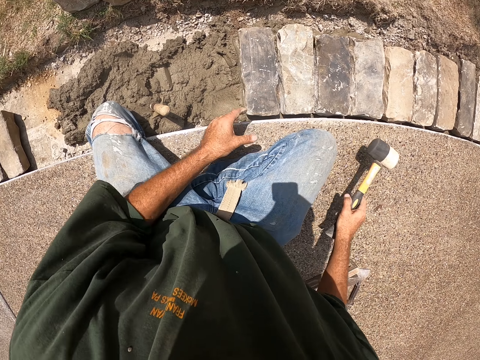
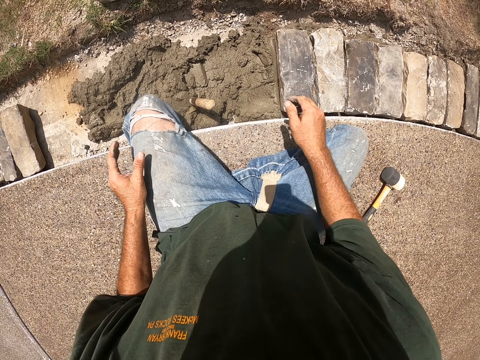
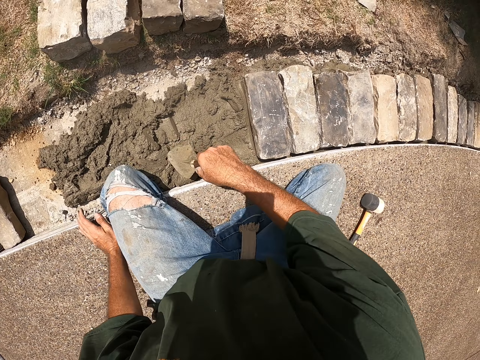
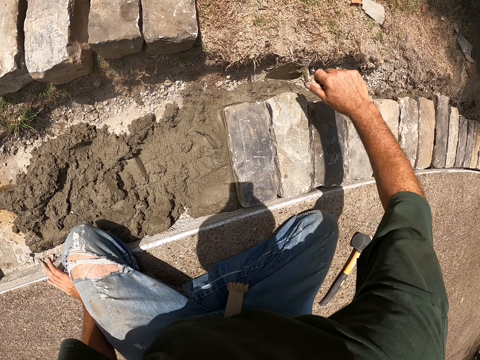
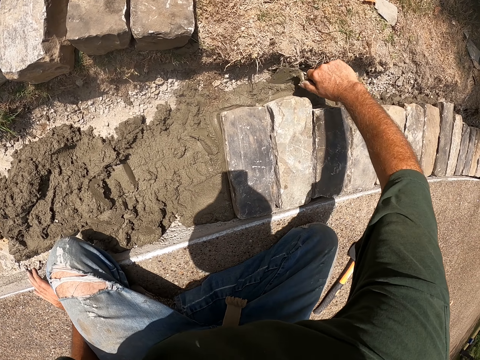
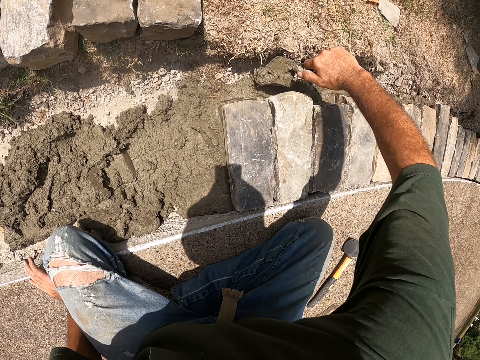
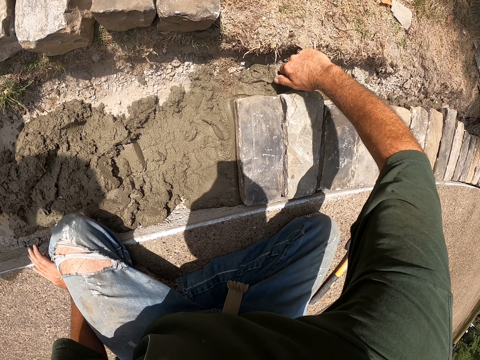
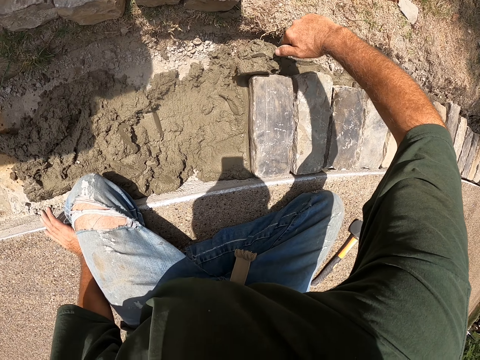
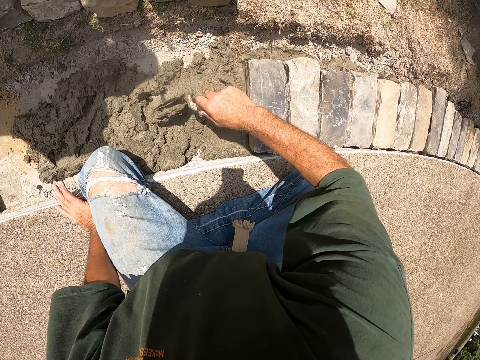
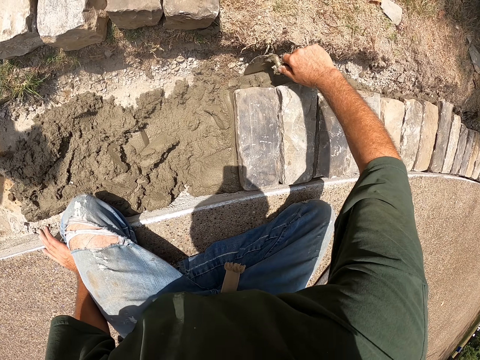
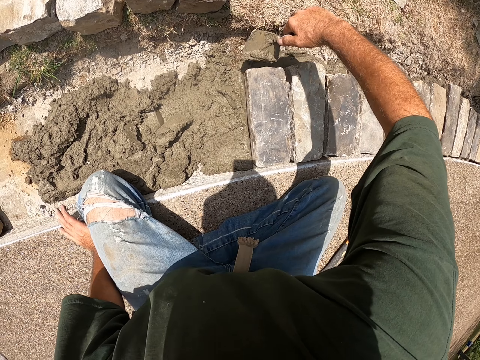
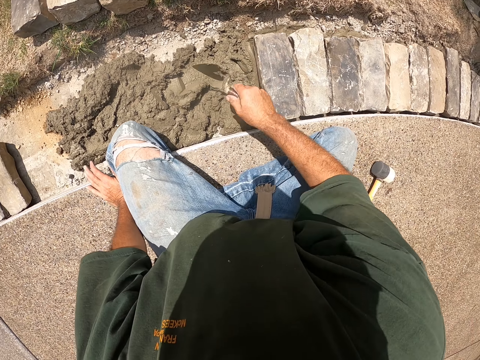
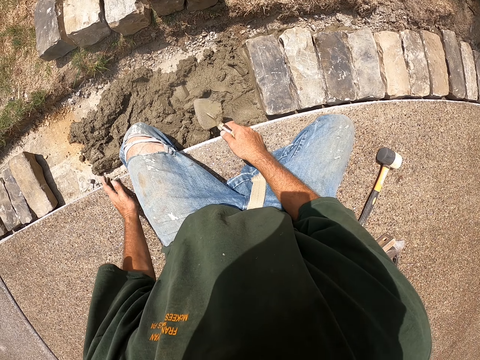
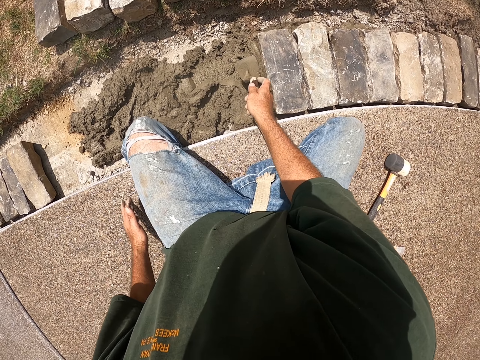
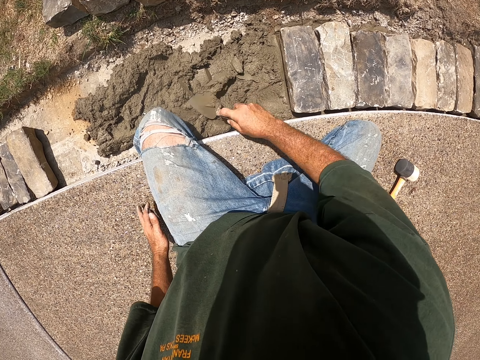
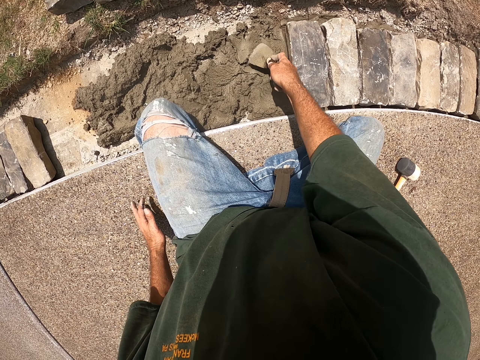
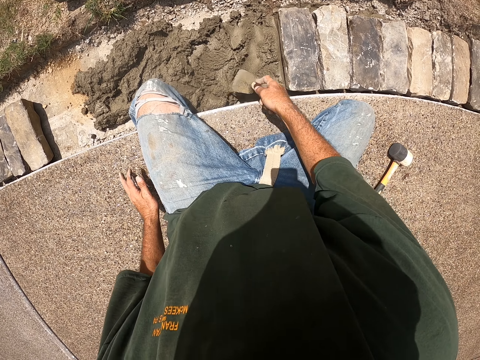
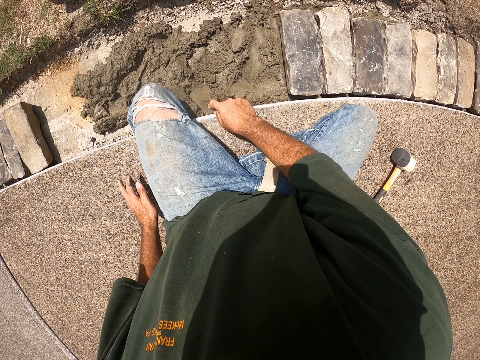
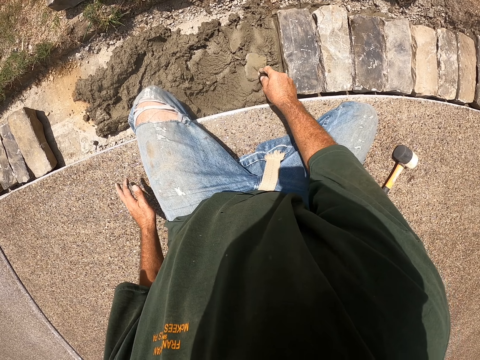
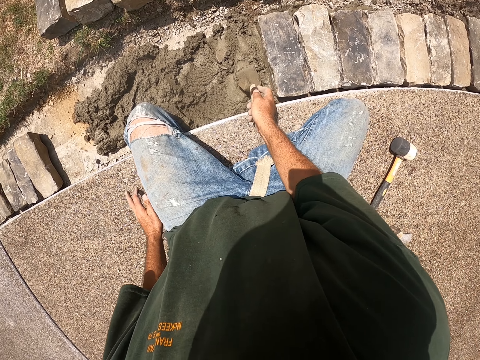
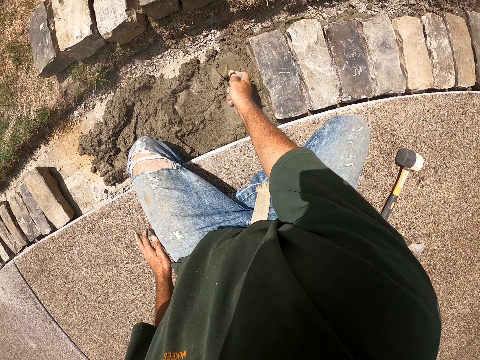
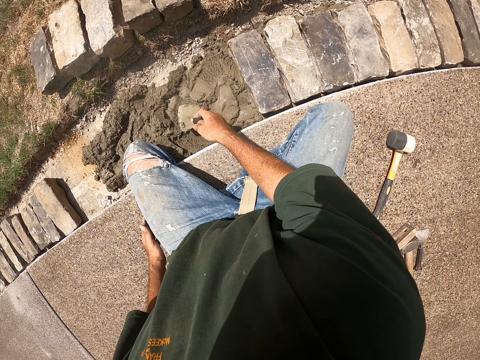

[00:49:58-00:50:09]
The camera wearer drops the sledge hammer on the floor. They take a masonry trowel. They scoop cement on the side of the brick with the trowel. They drop the cement on the floor near them. They spread the cement on the floor with the trowel.

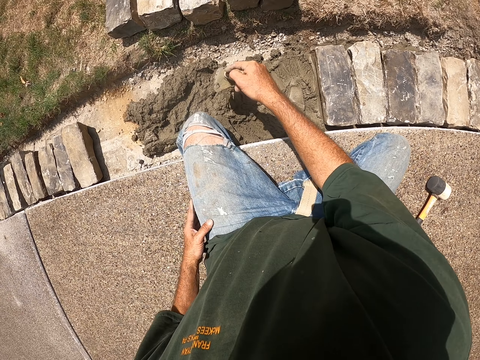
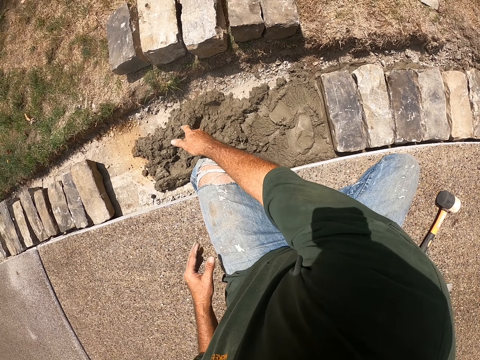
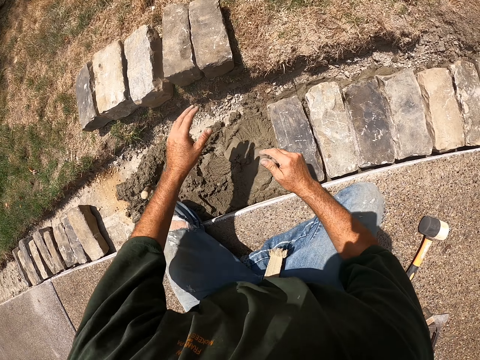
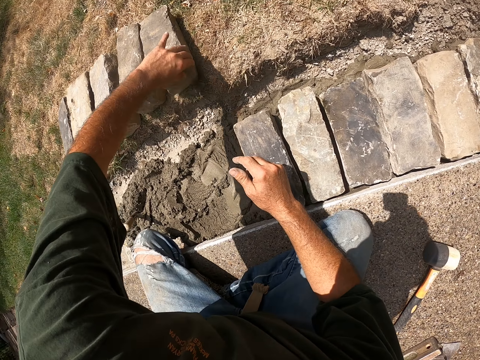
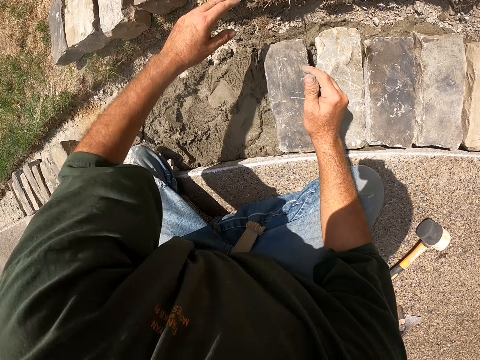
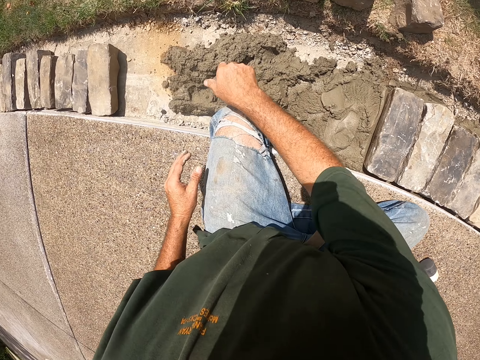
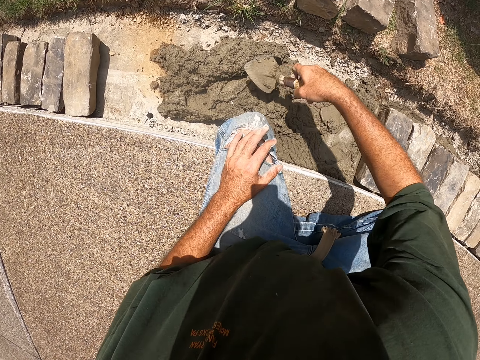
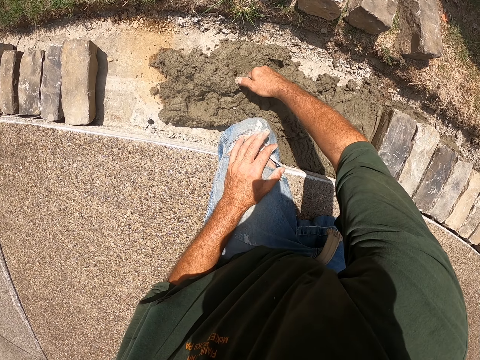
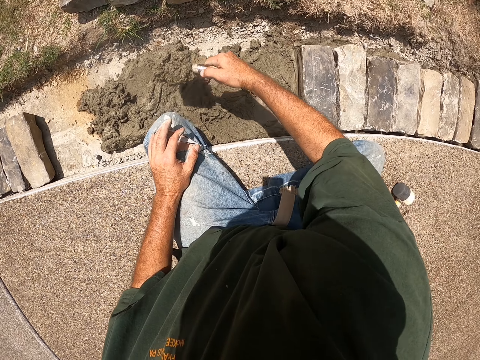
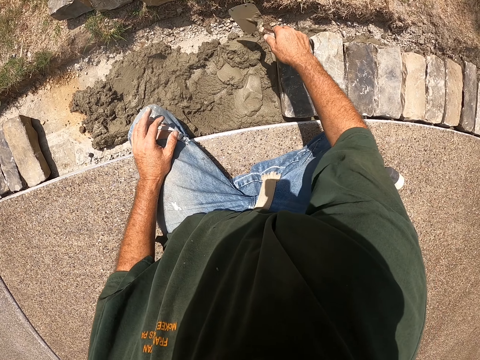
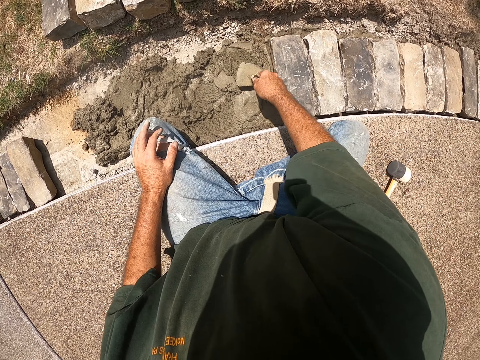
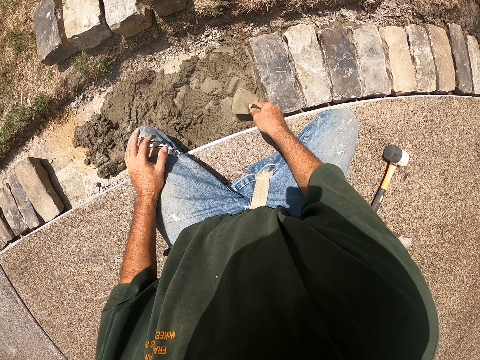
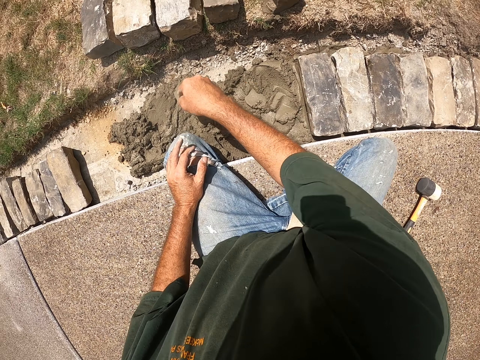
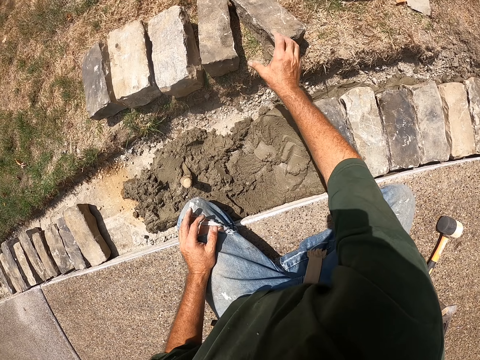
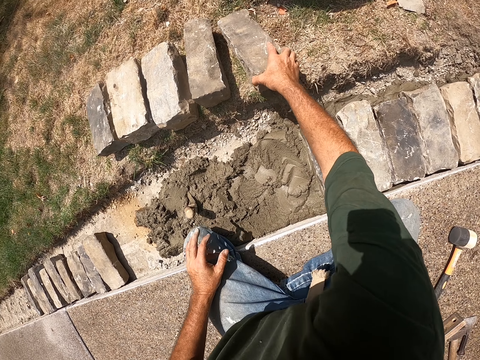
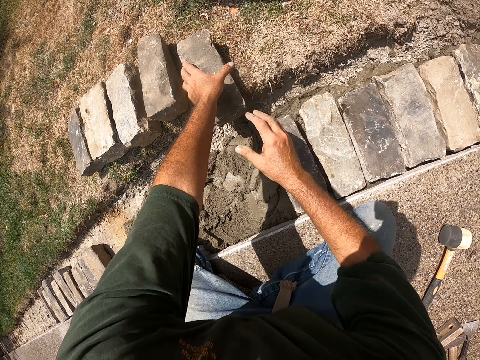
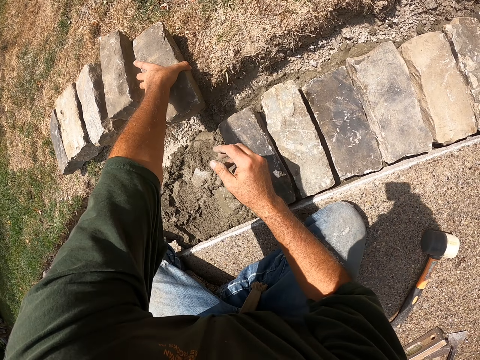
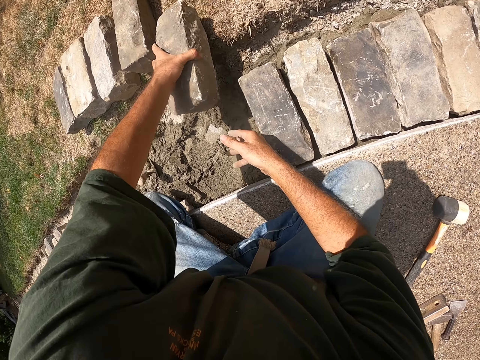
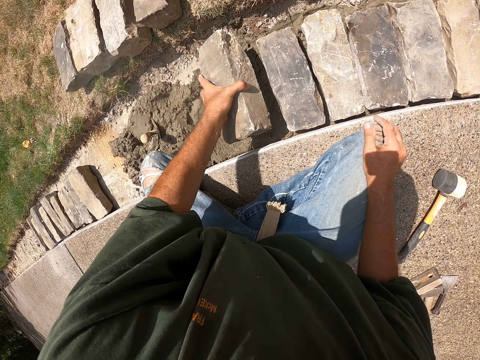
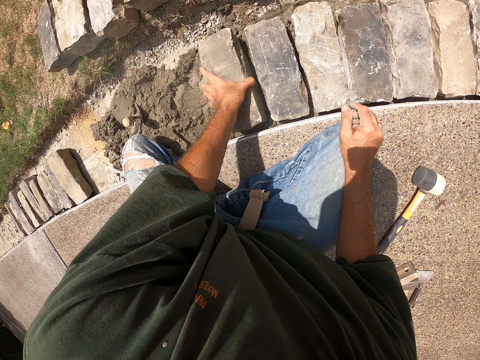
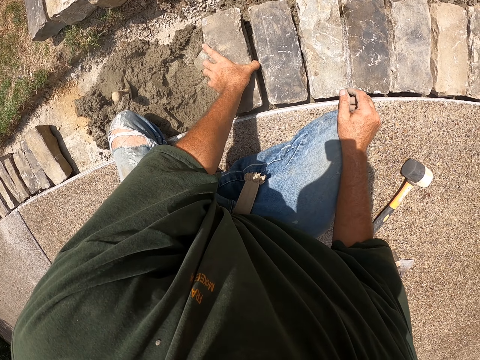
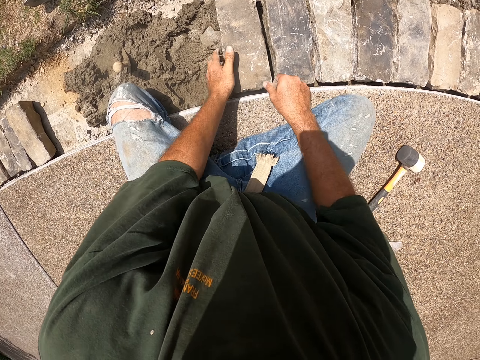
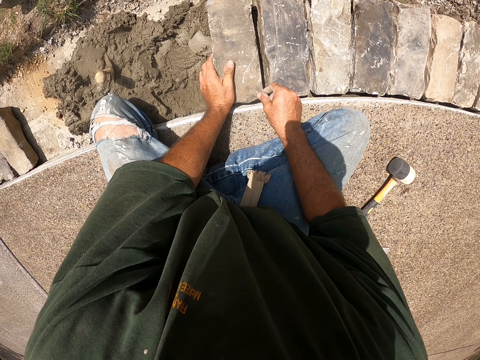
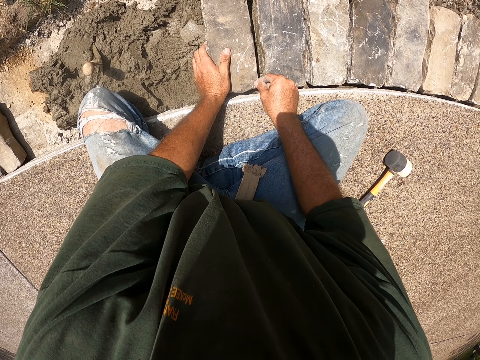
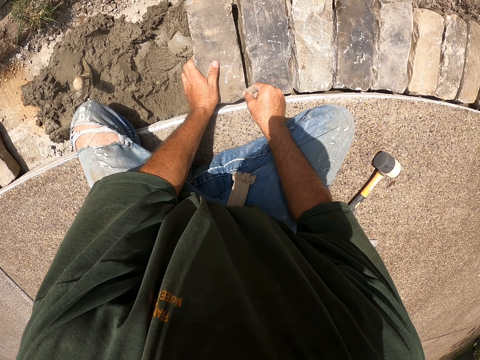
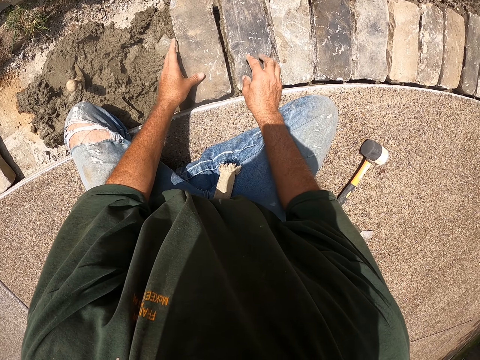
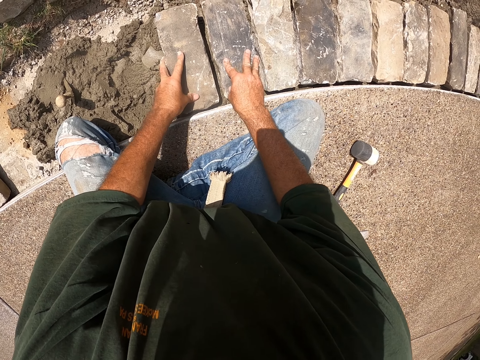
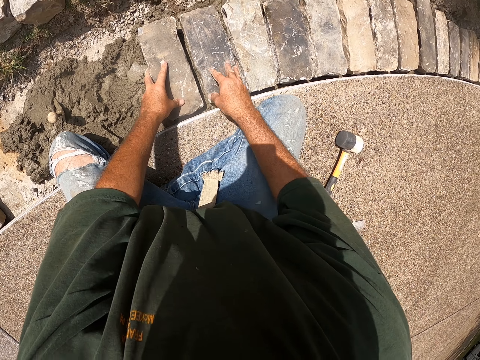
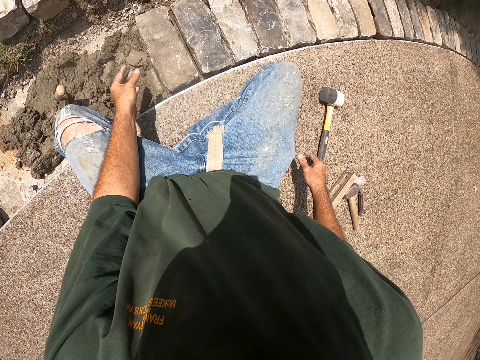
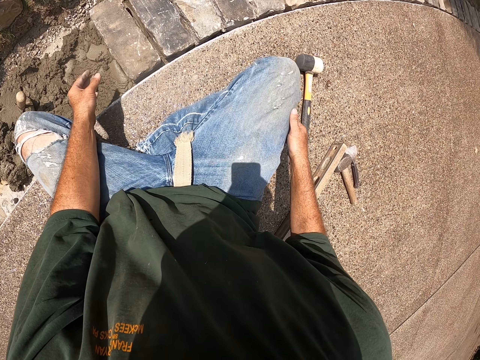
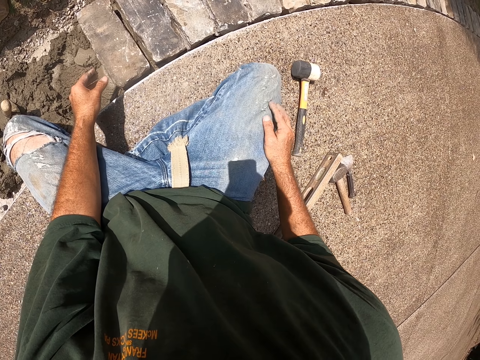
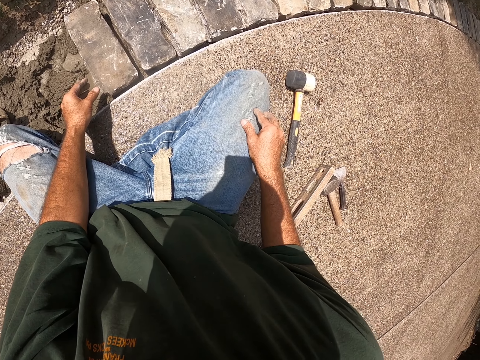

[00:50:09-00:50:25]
The camera wearer drops the trowel on cement. He shifts a brick on the floor. He scoops the concrete. He takes the trowel and spreads the cement with the trowel. He drops the trowel on the cement. He picks up the brick on the floor. He positions the brick on the cement. He touches the brick. He moves his hands and wipes his hand on his trouser.
